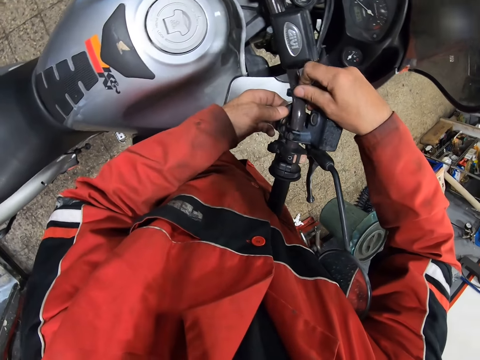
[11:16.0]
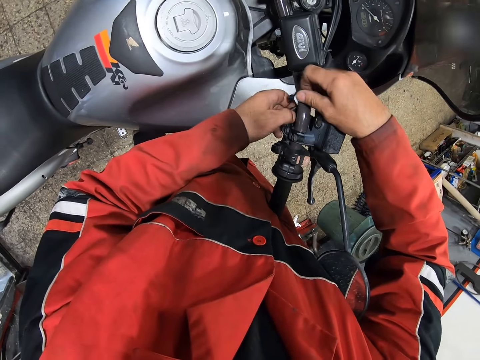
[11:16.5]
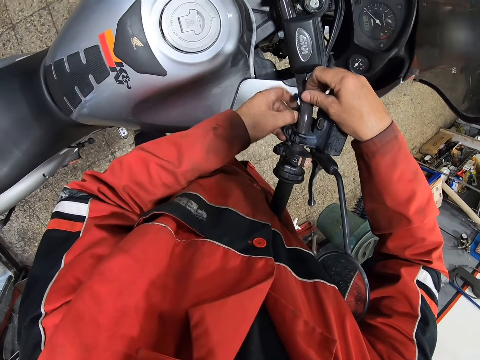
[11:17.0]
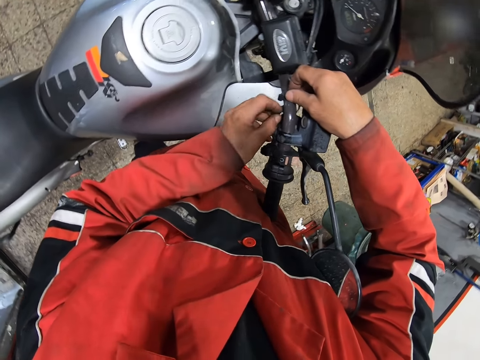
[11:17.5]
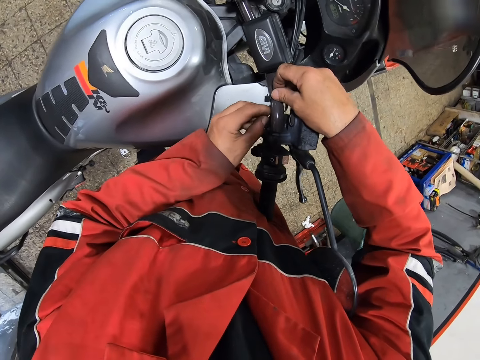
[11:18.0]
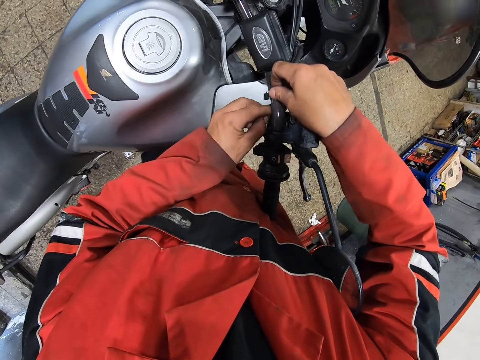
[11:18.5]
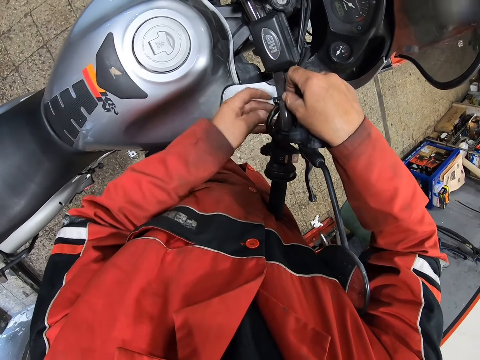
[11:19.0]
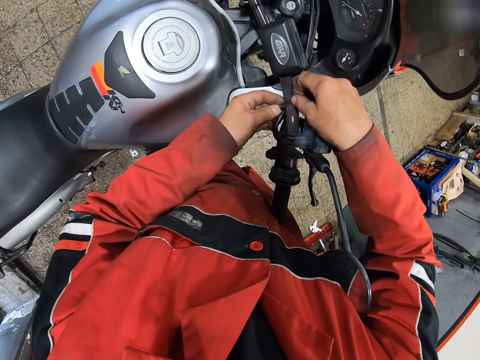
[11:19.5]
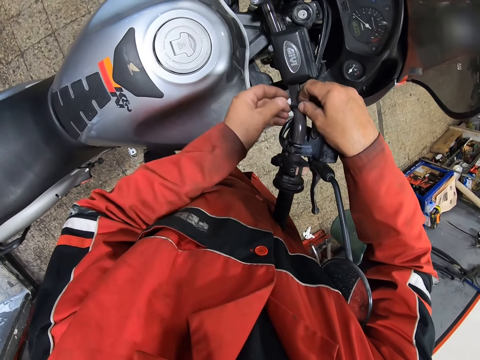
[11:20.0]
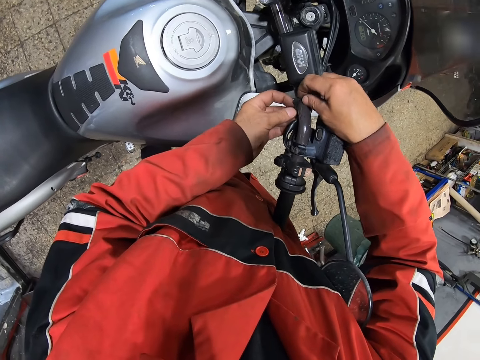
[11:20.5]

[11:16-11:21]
The camera wearer fixes the motorcycle.

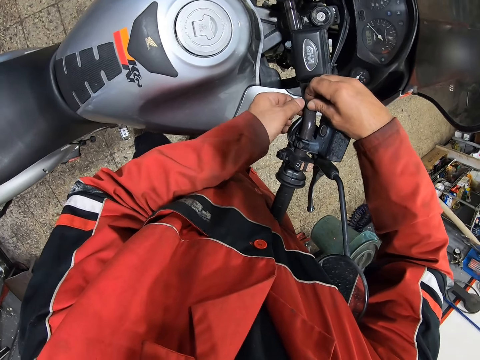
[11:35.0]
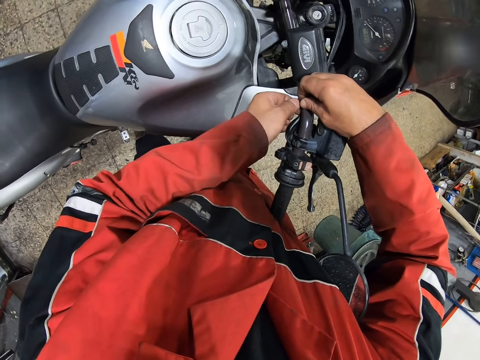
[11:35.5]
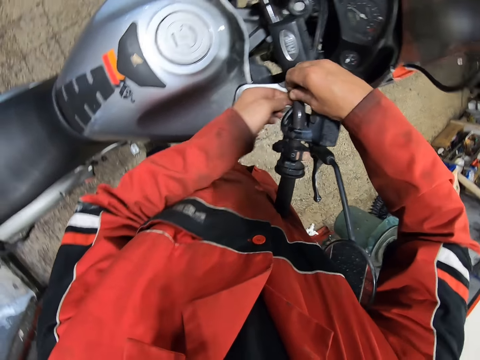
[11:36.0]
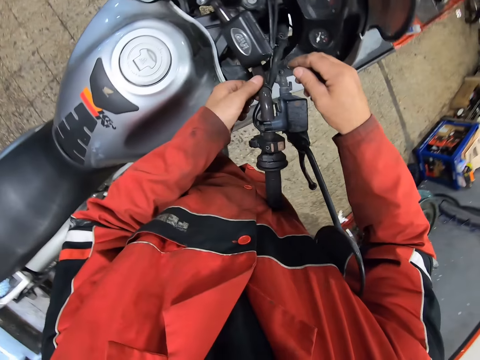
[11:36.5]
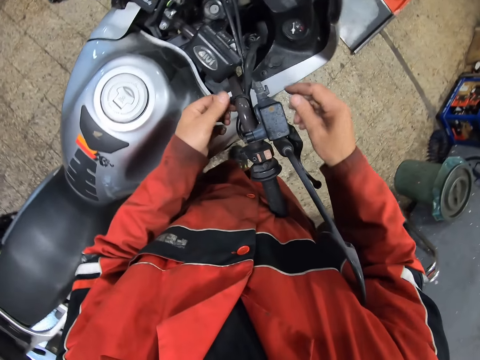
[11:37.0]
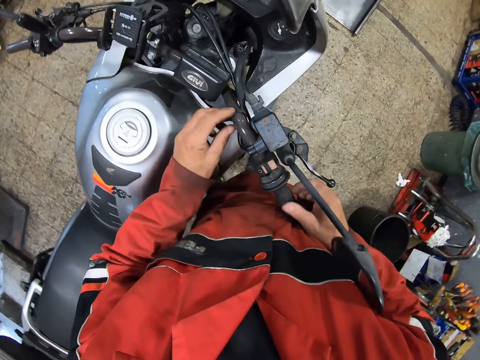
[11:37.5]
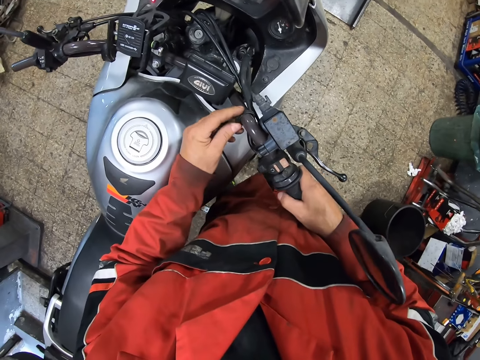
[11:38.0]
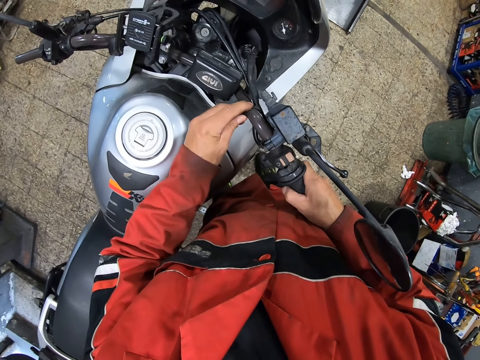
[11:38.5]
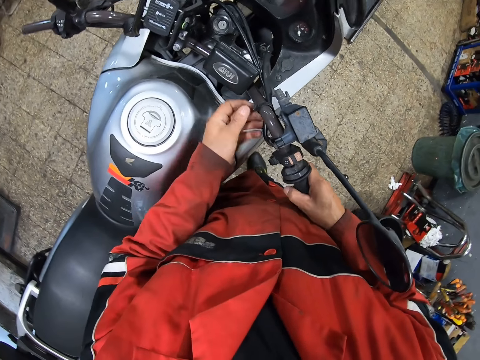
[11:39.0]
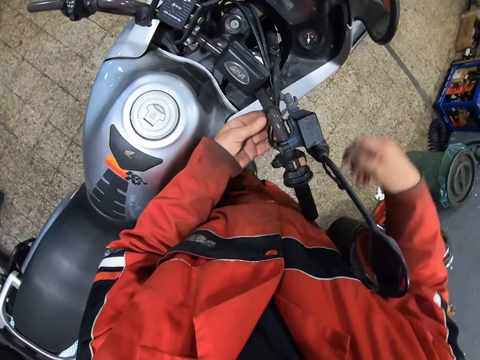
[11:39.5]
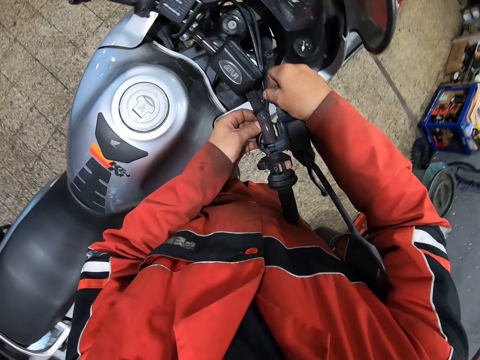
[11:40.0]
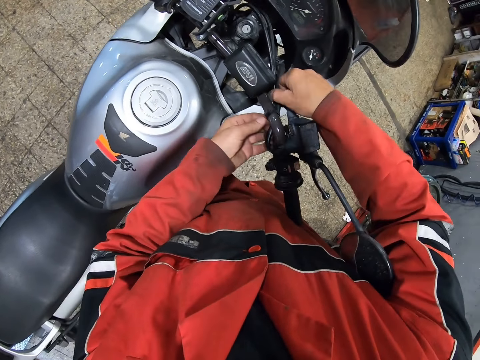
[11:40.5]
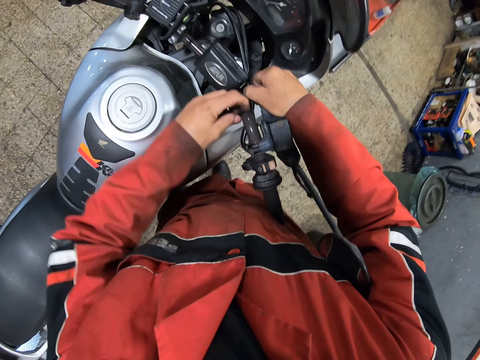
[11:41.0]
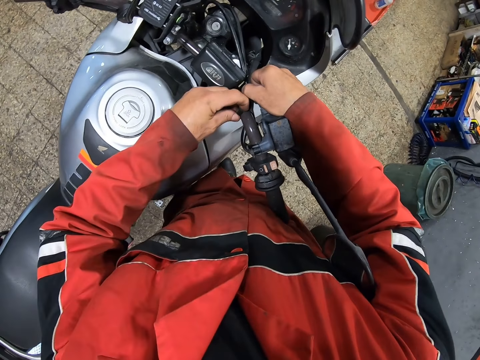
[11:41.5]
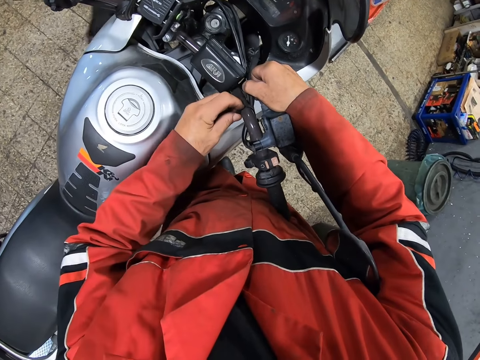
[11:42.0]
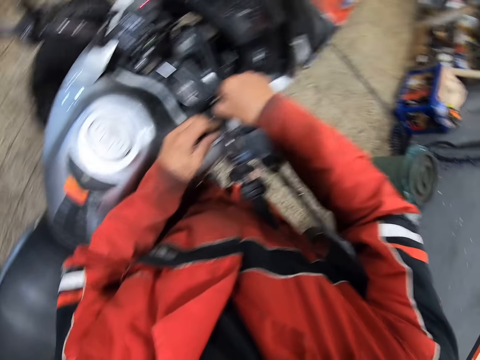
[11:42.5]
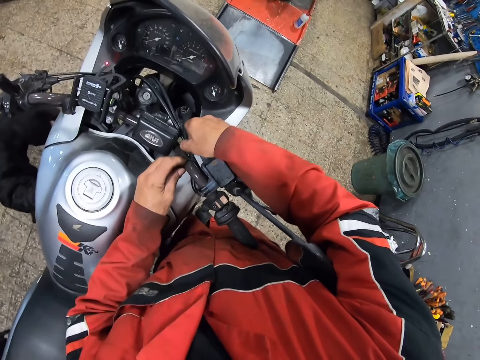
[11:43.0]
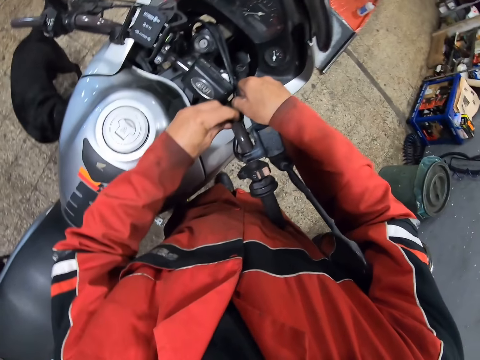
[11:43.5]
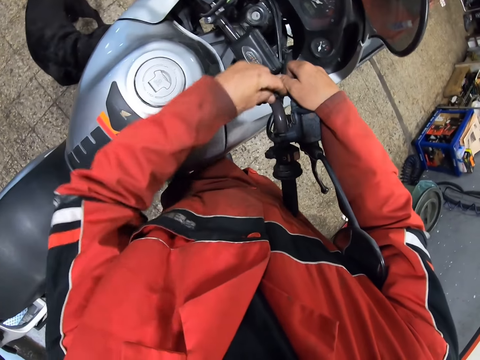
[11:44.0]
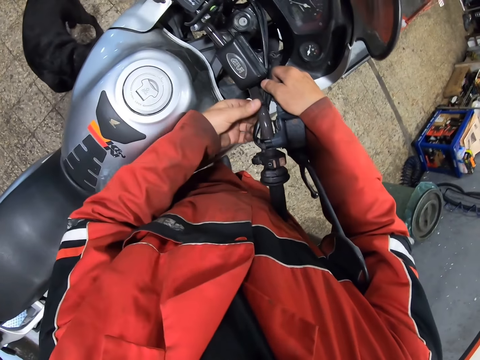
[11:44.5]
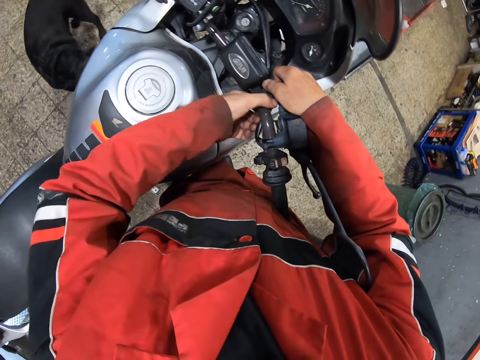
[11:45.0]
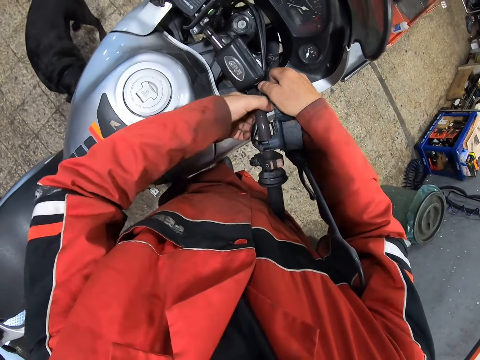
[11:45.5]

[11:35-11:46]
The camera wearer moves the hands. They touch the handlebar. They move the hands. A dog walks towards the motorcycle.

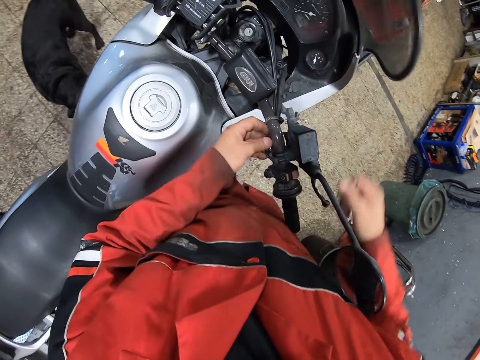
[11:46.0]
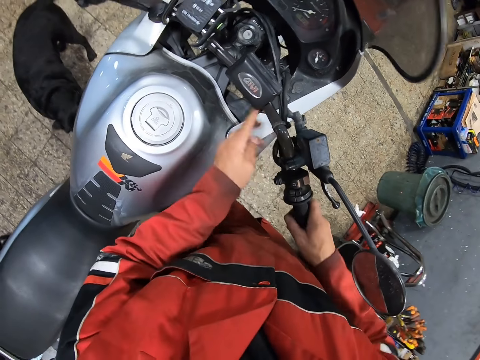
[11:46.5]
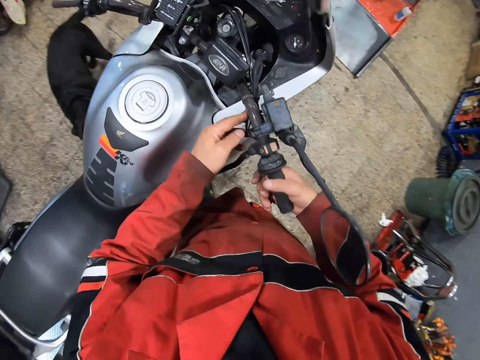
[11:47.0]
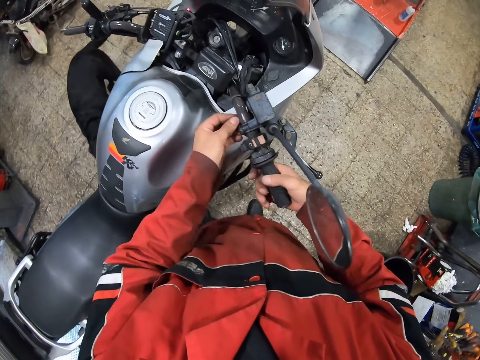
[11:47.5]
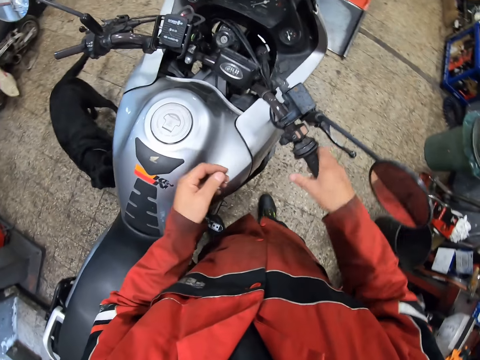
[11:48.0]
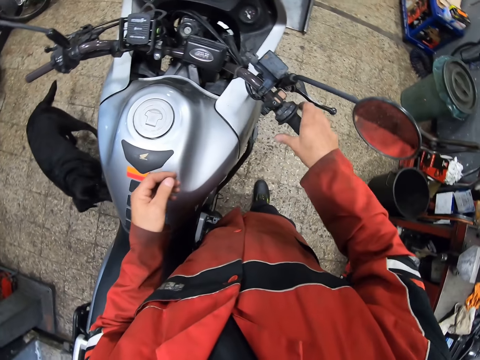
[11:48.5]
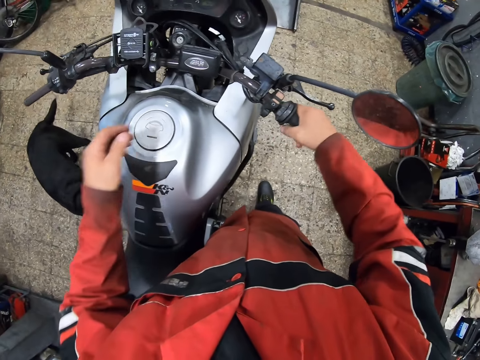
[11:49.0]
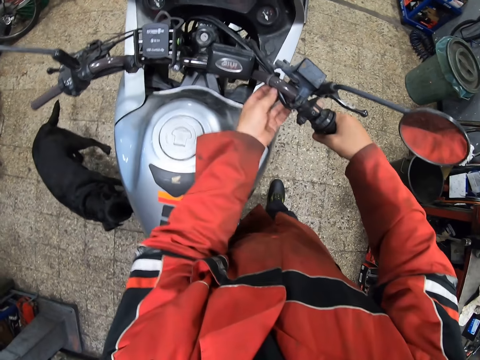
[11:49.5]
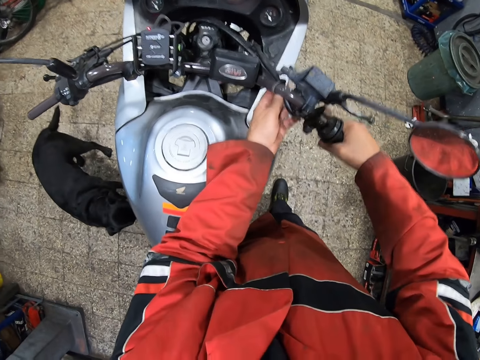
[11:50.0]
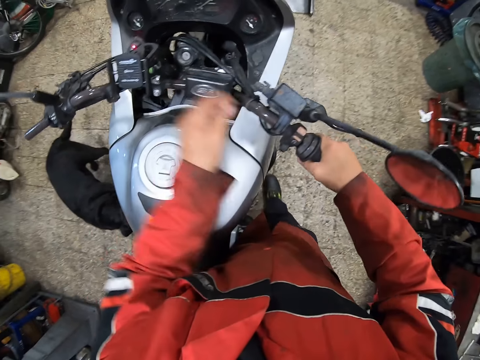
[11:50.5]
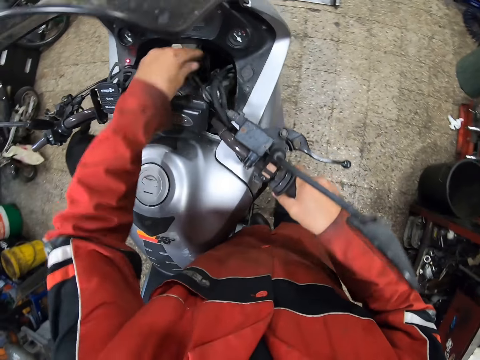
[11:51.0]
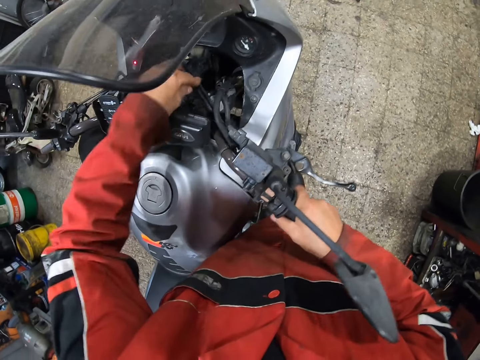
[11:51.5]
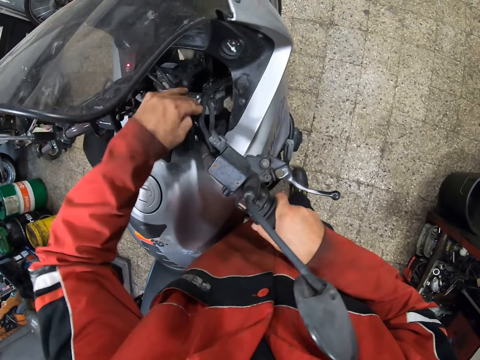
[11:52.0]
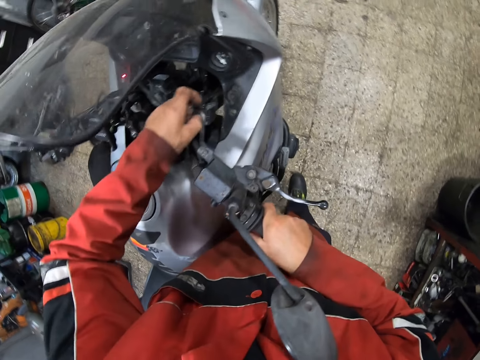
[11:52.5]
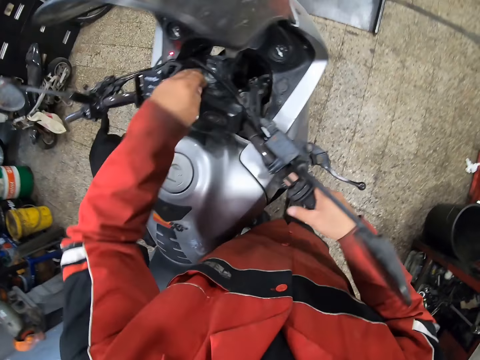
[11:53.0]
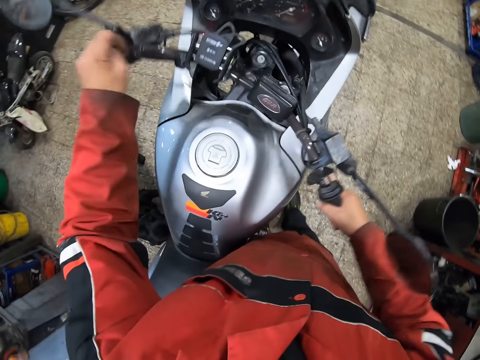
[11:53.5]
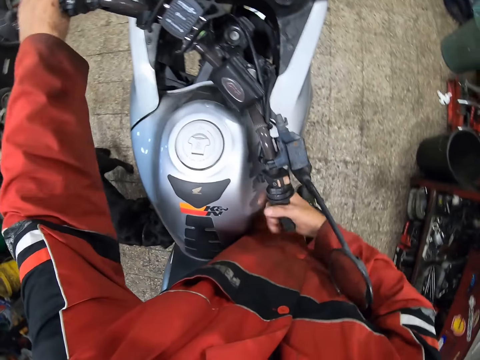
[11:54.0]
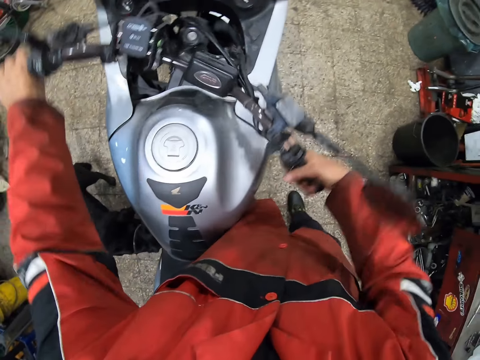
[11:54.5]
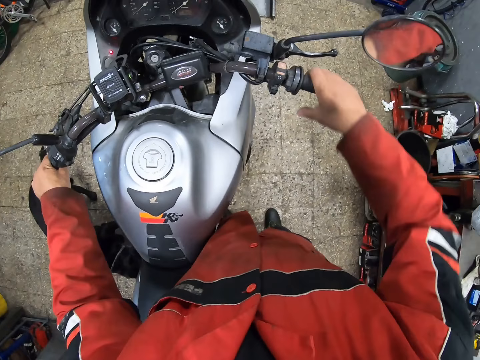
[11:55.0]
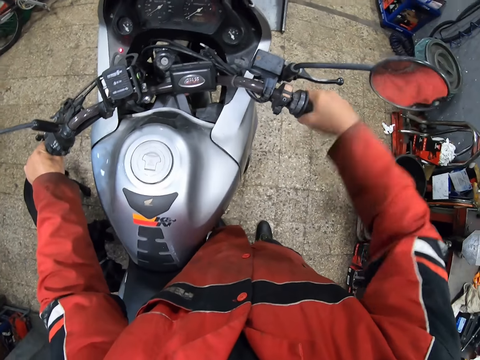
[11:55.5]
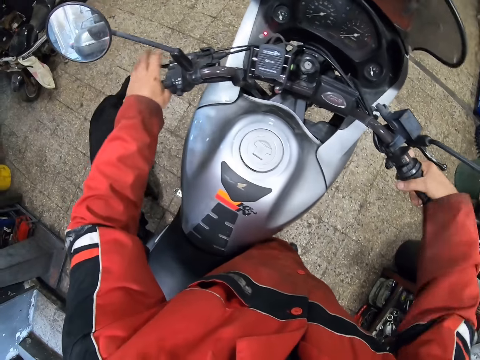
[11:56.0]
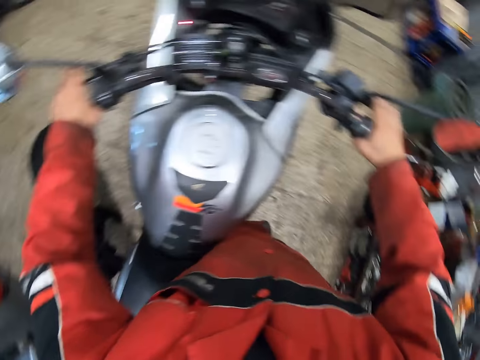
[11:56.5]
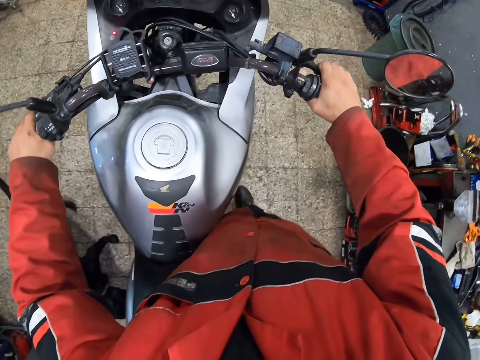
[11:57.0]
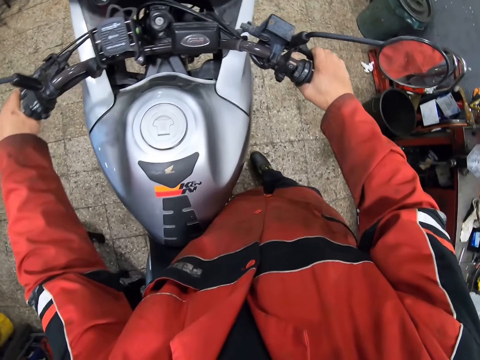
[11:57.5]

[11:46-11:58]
The camera wearer touches the handlebar. He embeds the motorcycle handle with his right hand. He embeds the motorcycle hand brake with his left hand. He turns the motorcycle with the handle in both hands.
